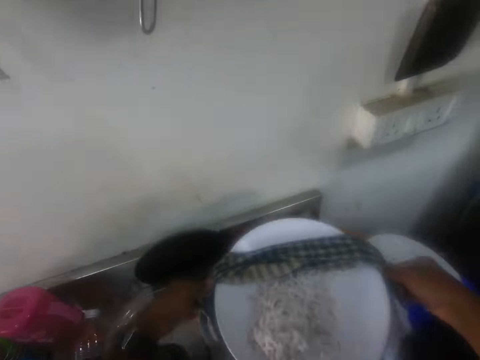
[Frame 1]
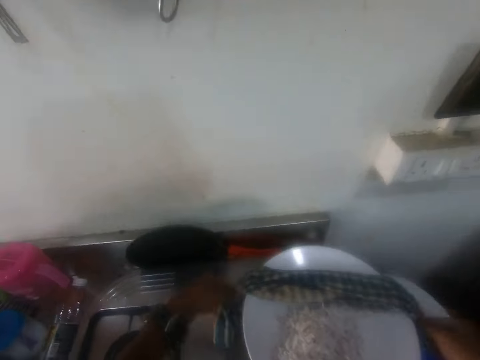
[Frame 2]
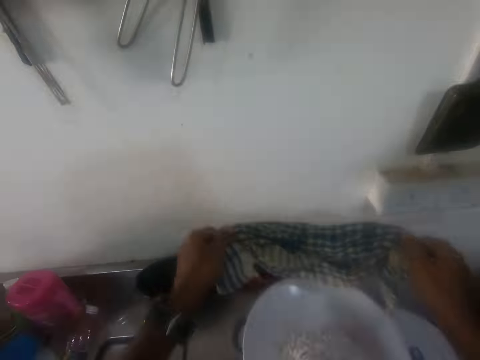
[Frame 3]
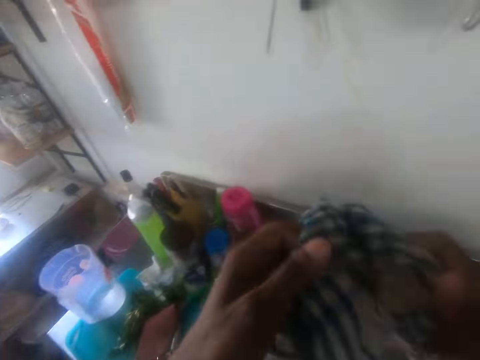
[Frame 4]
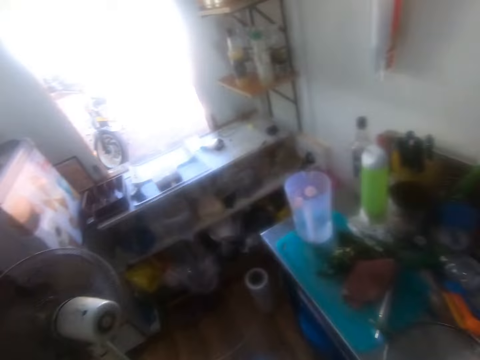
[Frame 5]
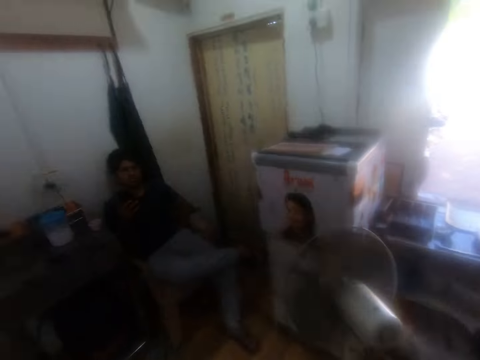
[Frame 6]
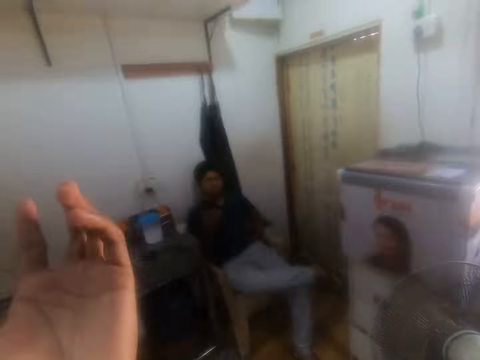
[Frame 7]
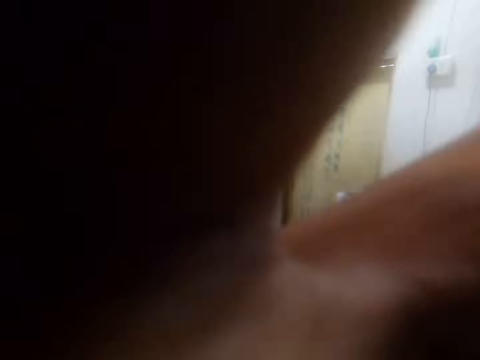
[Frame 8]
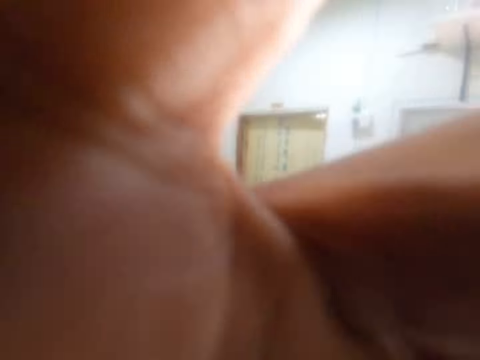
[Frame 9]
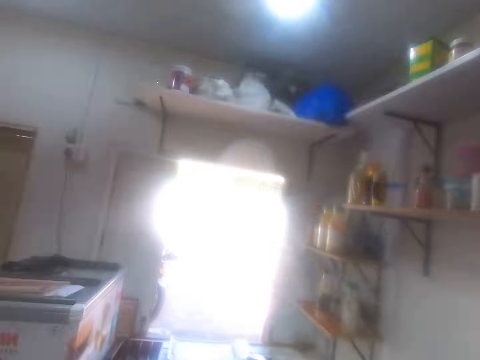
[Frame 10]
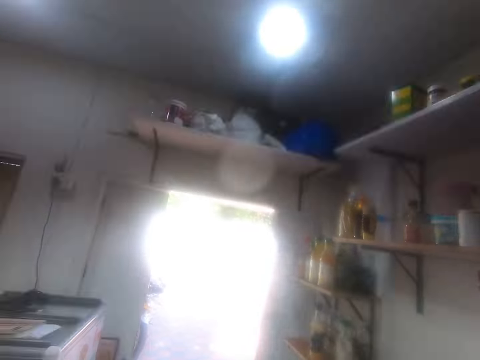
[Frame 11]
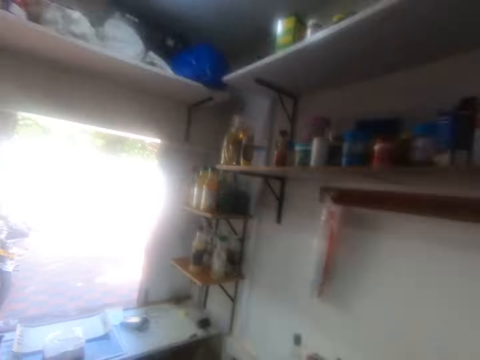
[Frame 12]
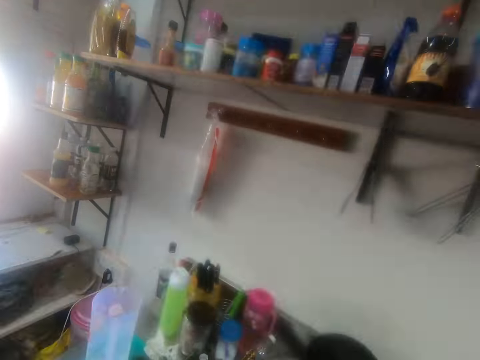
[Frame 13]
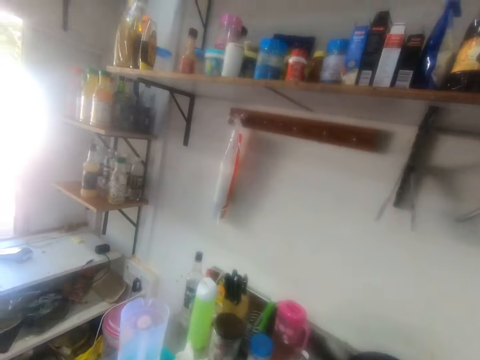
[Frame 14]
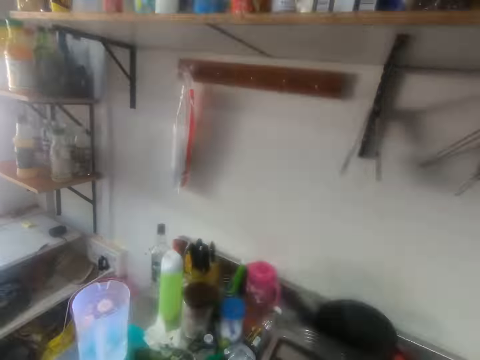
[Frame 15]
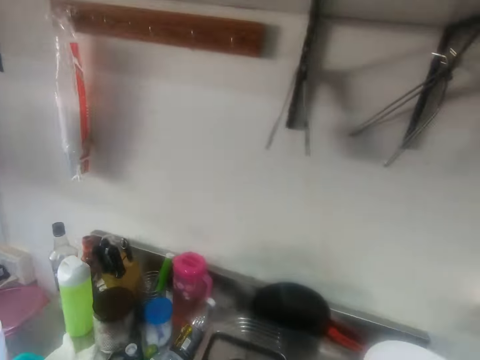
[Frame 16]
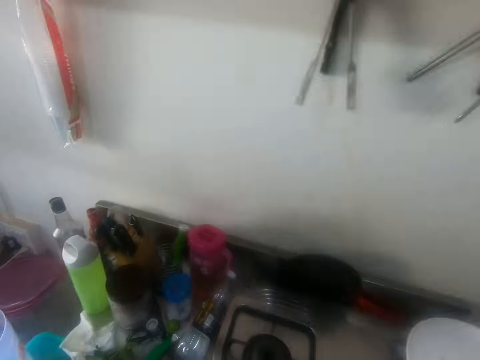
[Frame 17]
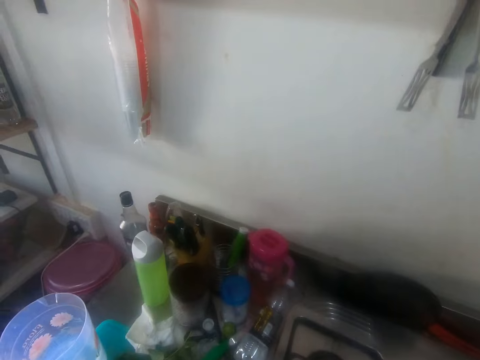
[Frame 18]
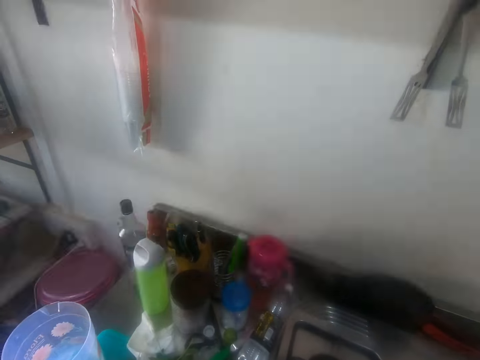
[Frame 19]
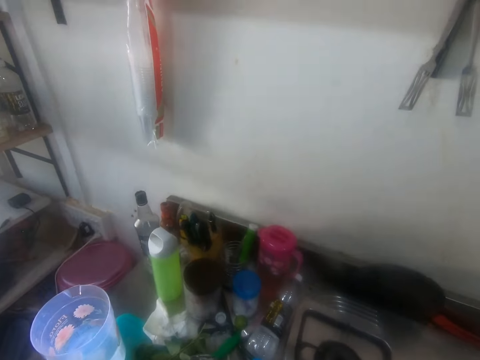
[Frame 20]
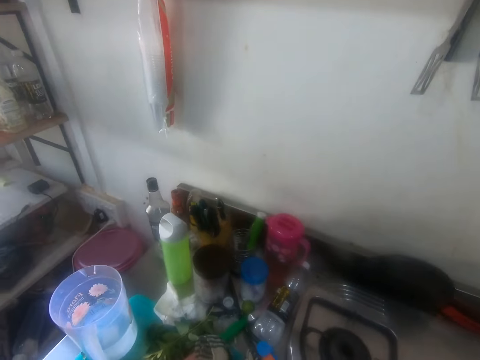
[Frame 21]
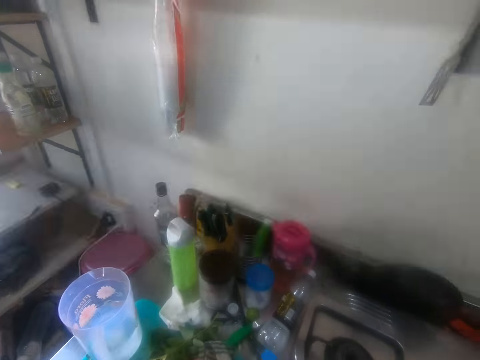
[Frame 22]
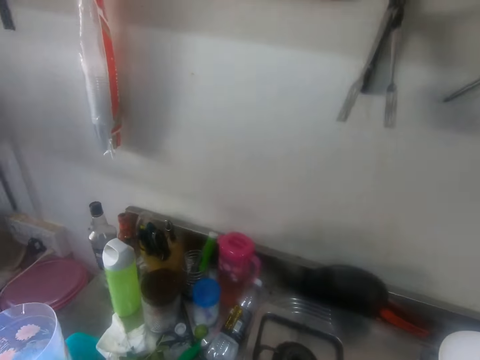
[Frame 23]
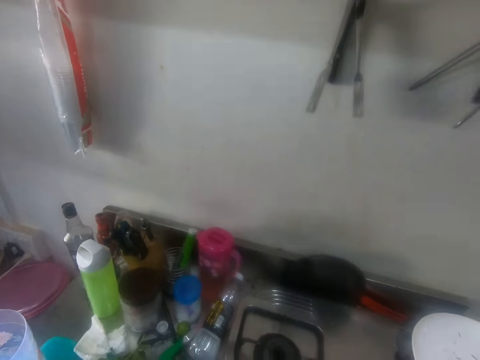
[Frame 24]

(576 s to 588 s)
The camera wearer puts a pot on the cooker with a kitchen towel. They turn around and look around. A man looks around. The camera wearer uses gestures. They fix the camera on their head. They look around.

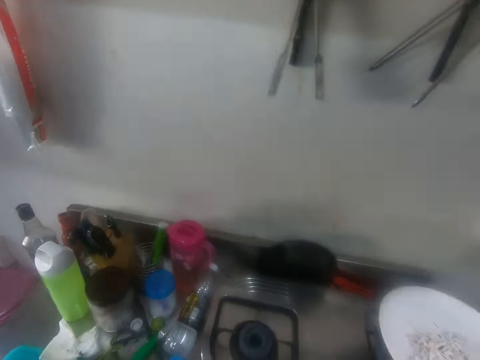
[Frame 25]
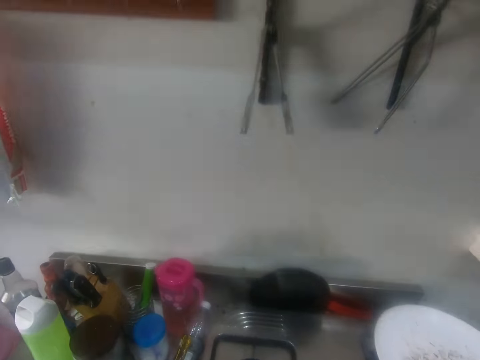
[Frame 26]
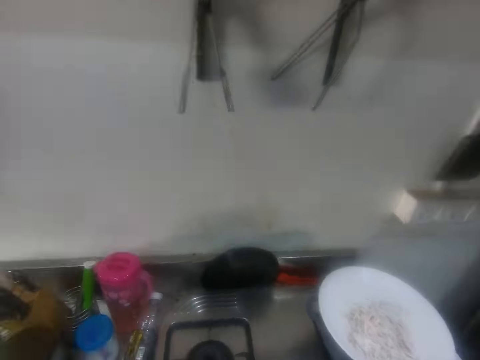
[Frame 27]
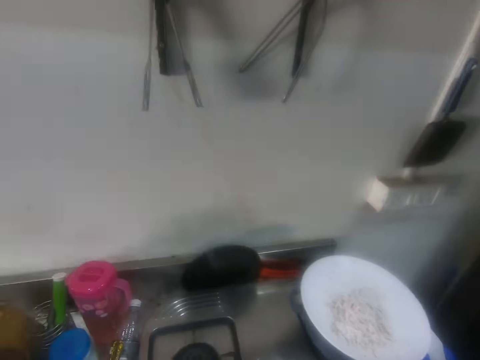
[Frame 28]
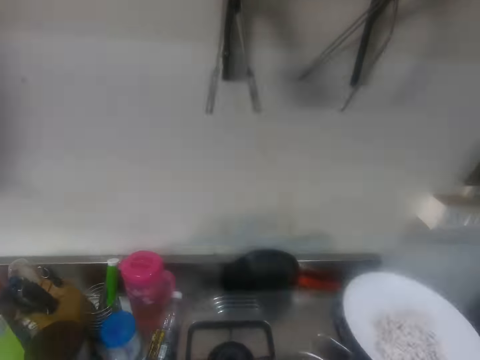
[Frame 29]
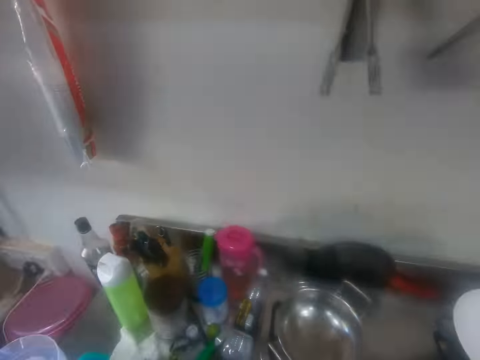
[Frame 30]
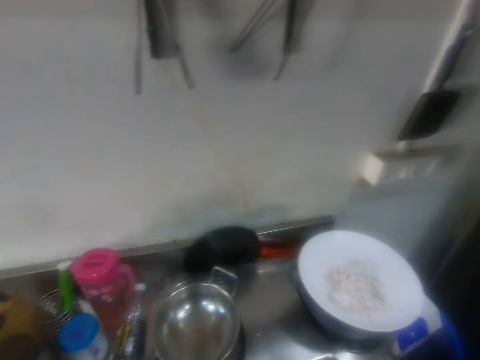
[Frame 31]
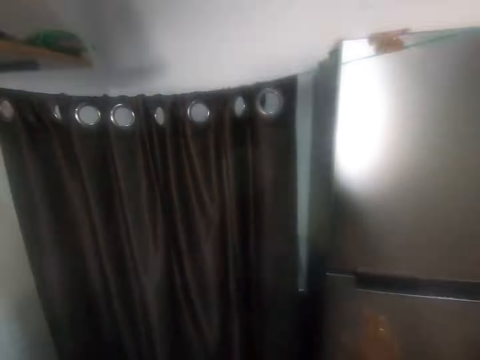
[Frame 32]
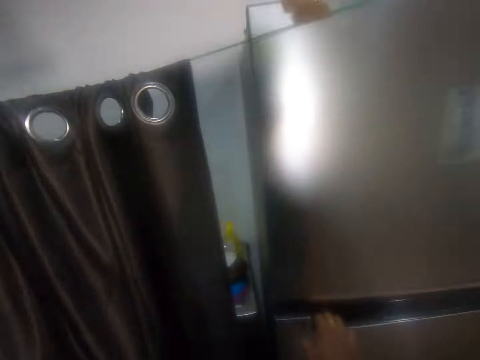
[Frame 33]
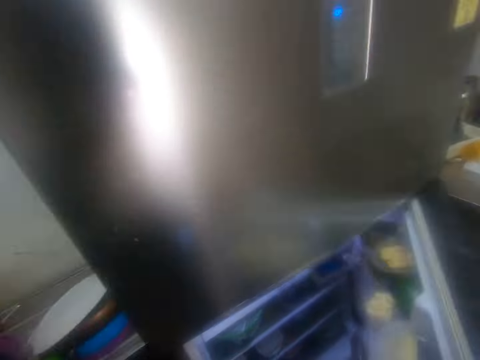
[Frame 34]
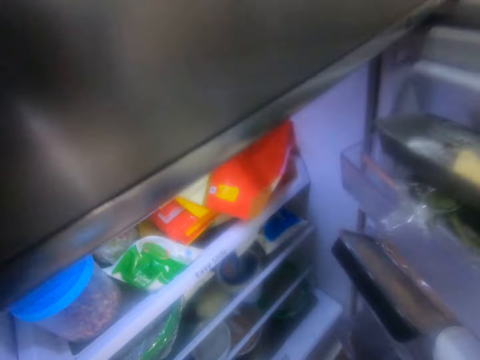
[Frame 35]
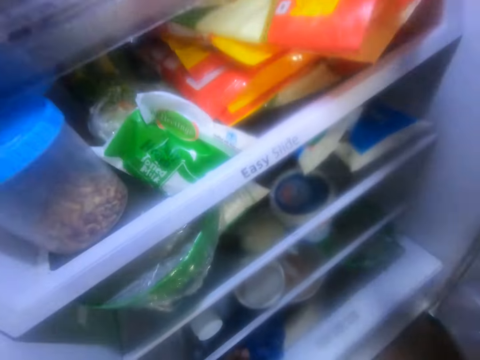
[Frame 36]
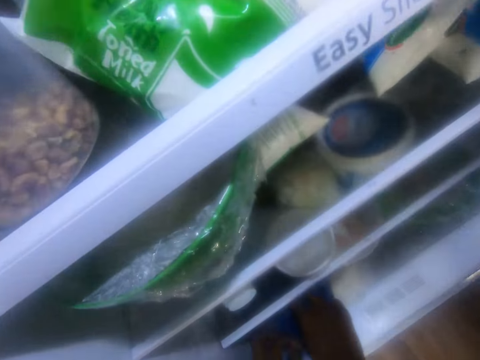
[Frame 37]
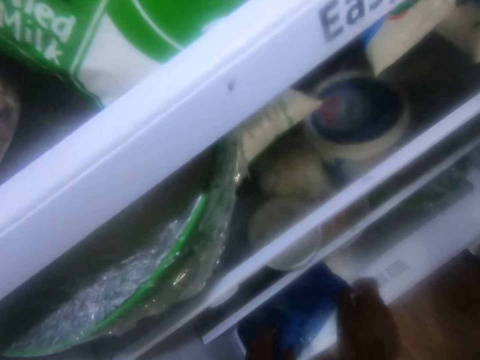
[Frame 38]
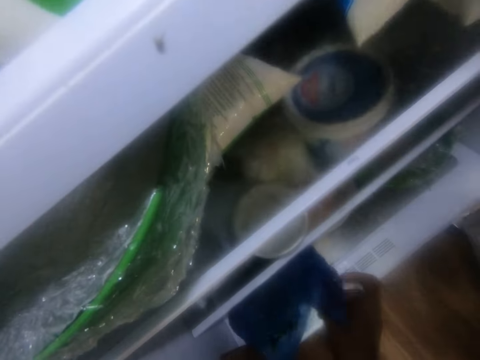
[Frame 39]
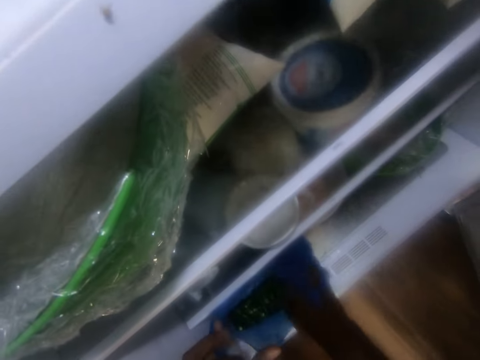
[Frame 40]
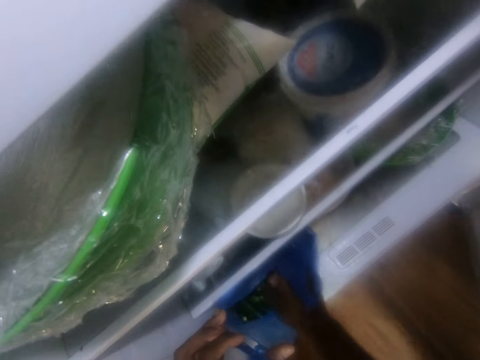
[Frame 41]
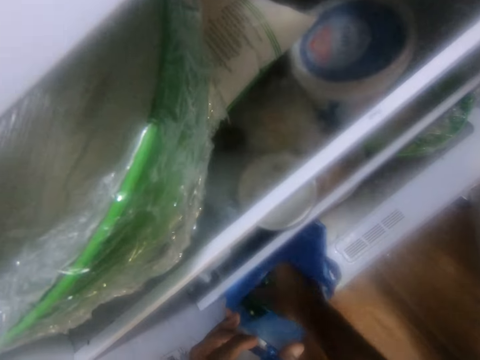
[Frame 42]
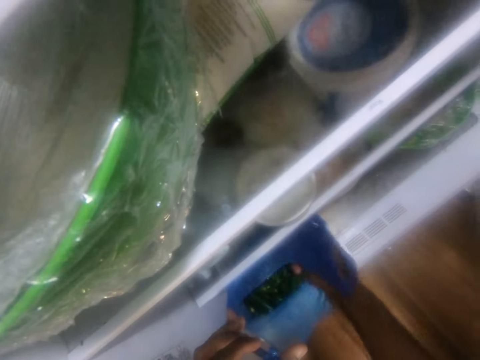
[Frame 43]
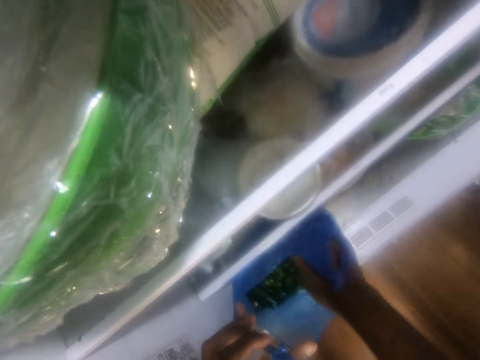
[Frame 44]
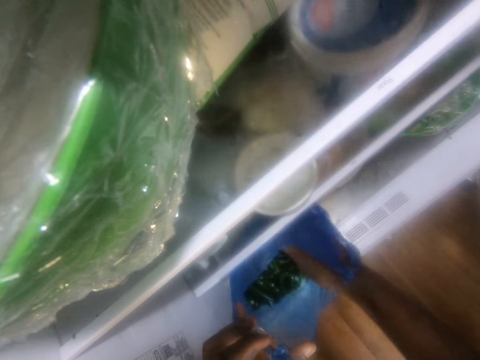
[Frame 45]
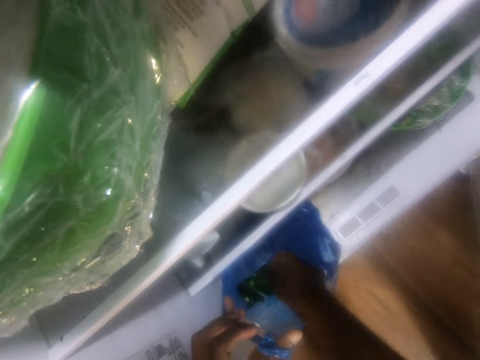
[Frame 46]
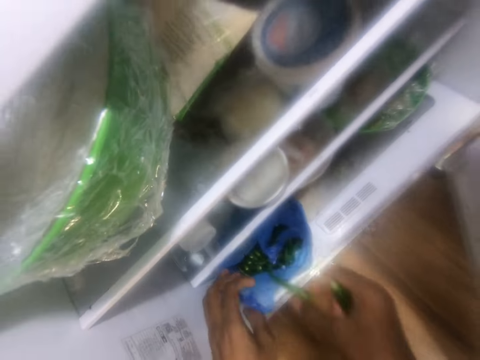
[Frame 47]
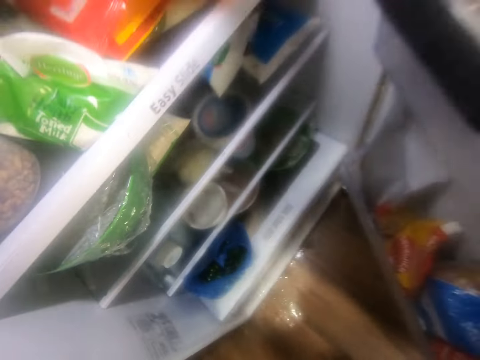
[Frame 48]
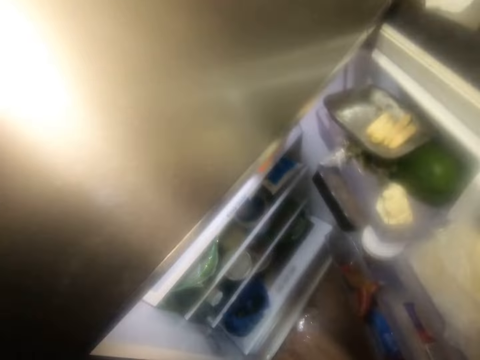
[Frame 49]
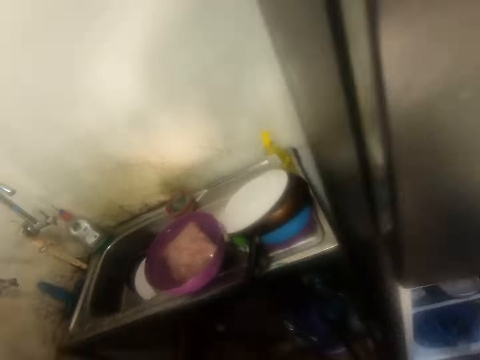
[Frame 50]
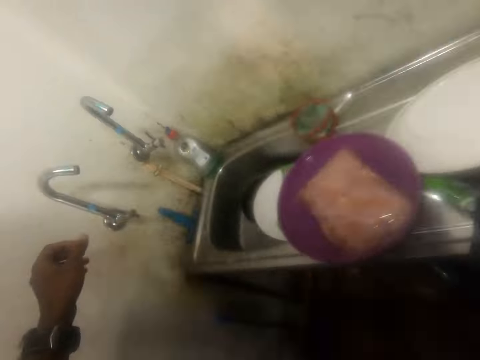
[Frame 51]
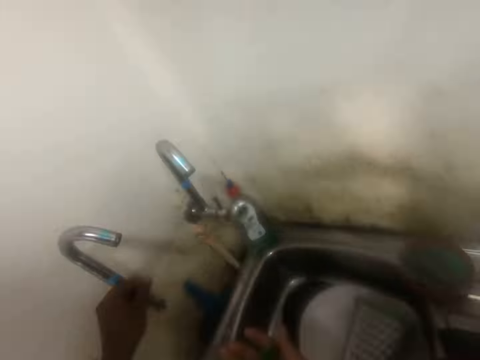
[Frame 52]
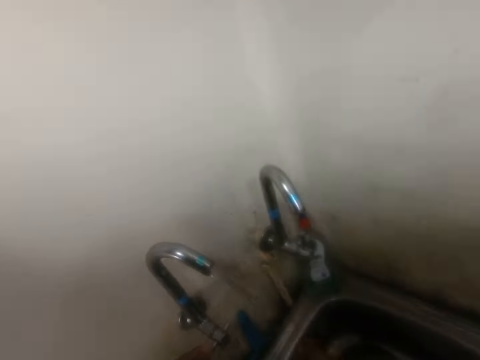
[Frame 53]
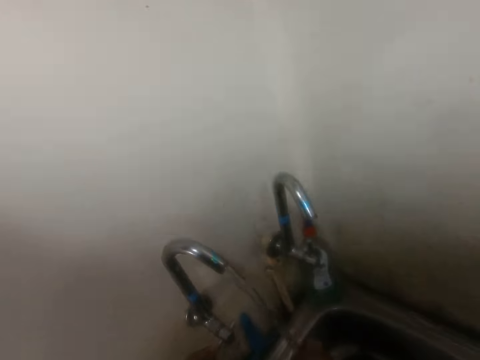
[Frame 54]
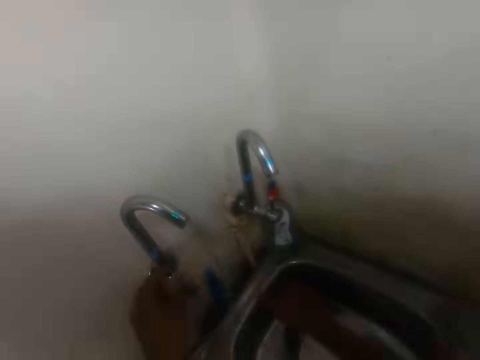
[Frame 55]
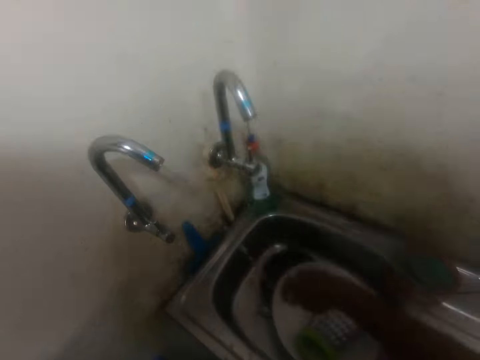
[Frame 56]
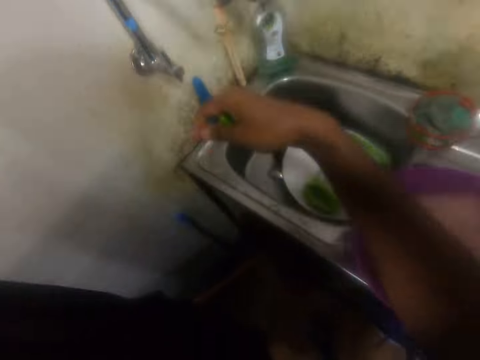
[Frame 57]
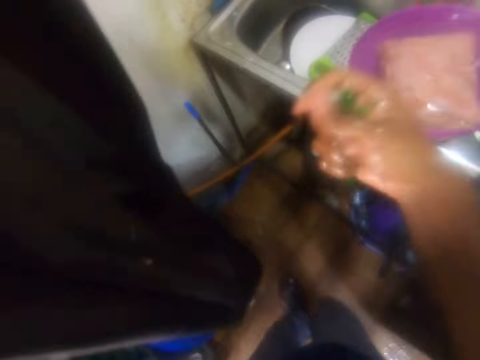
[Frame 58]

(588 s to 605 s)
The camera wearer puts the pot on the cooker. They move around, open a fridge and bend downwards. They open a paper bag. They pick something in the paper bag in the fridge. They stand up and move around. They open a faucet. They wash something in the sink. They close the faucet and shake their hand in the sink.
